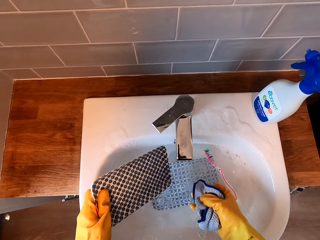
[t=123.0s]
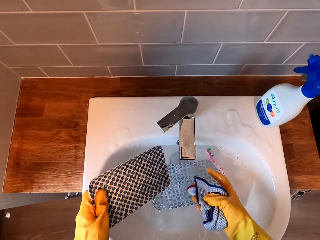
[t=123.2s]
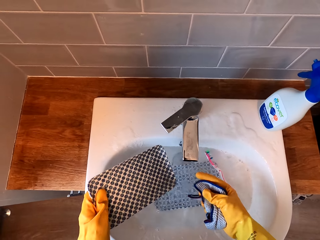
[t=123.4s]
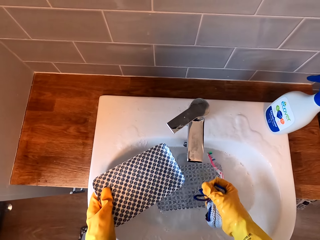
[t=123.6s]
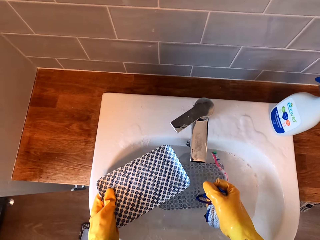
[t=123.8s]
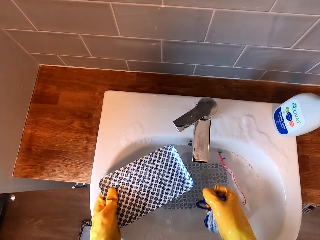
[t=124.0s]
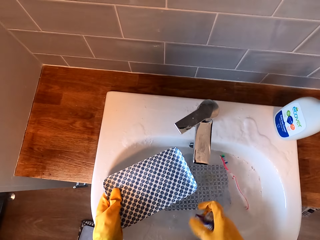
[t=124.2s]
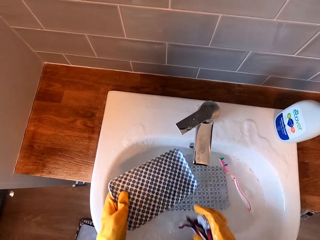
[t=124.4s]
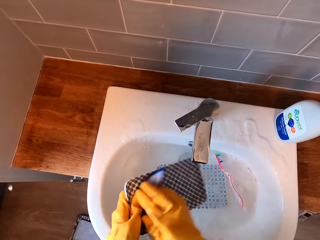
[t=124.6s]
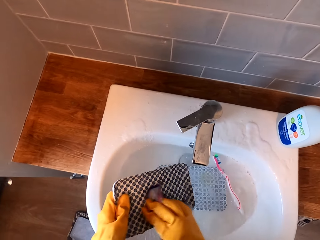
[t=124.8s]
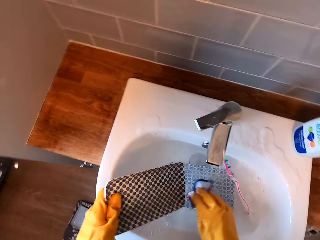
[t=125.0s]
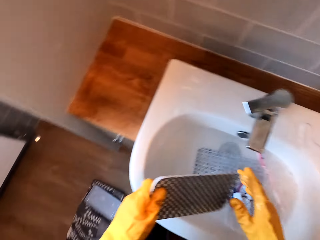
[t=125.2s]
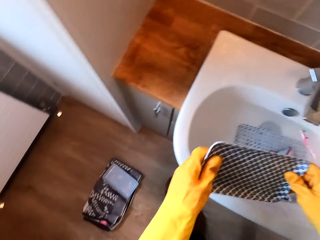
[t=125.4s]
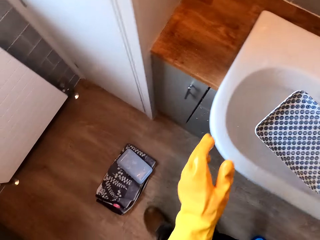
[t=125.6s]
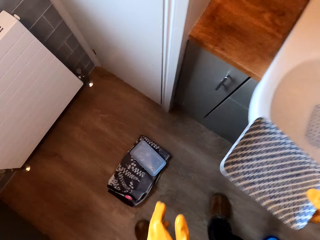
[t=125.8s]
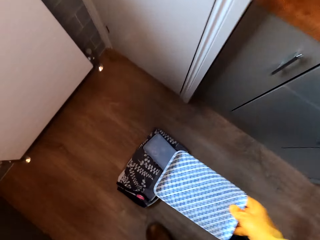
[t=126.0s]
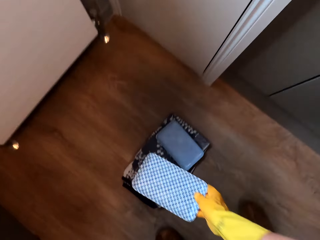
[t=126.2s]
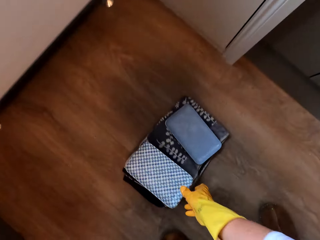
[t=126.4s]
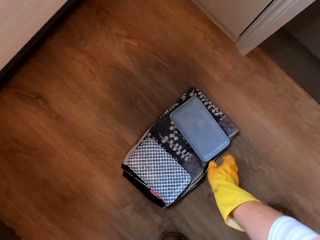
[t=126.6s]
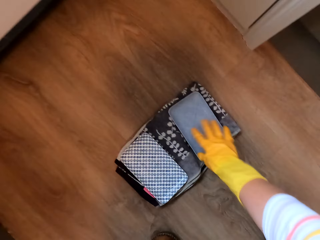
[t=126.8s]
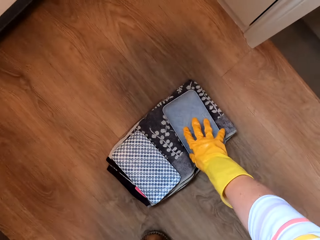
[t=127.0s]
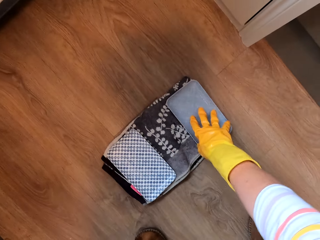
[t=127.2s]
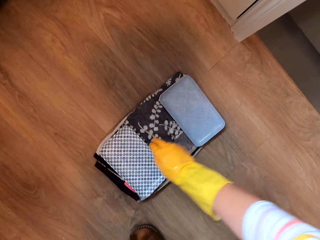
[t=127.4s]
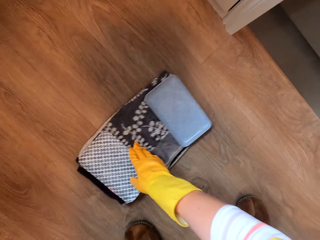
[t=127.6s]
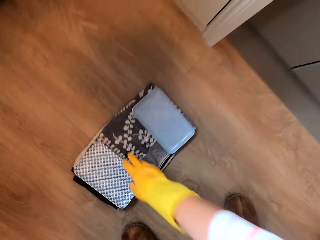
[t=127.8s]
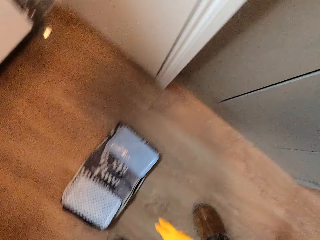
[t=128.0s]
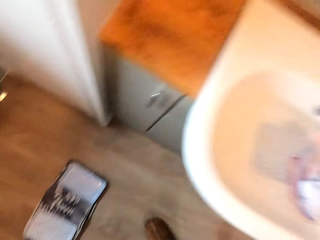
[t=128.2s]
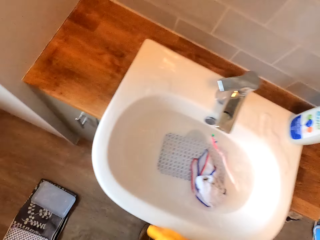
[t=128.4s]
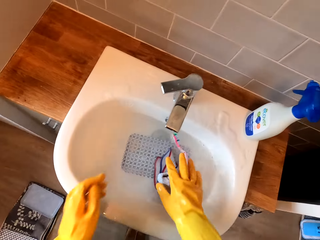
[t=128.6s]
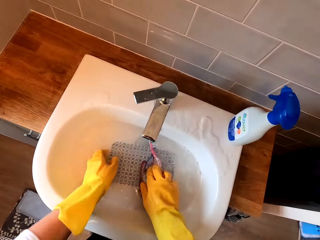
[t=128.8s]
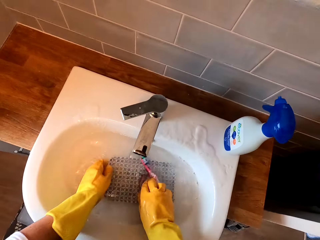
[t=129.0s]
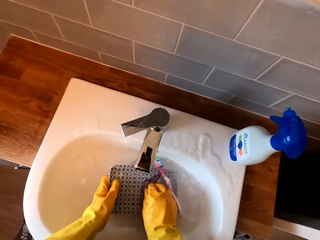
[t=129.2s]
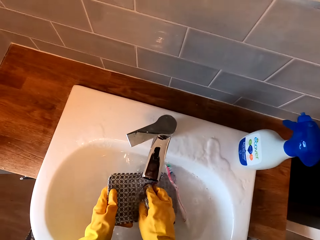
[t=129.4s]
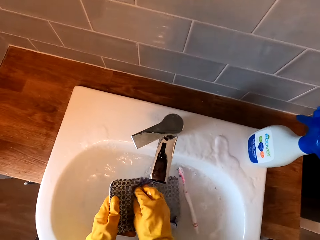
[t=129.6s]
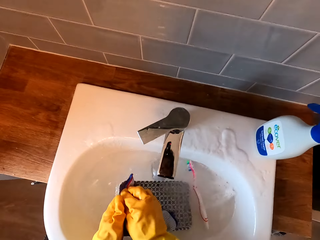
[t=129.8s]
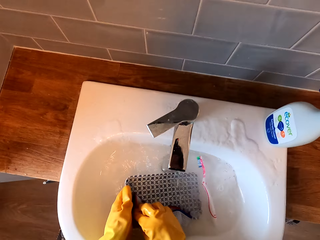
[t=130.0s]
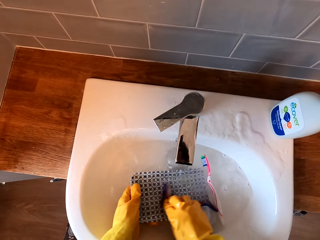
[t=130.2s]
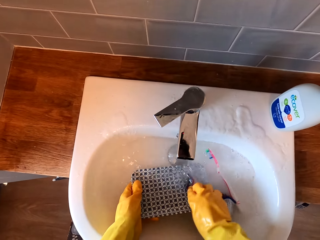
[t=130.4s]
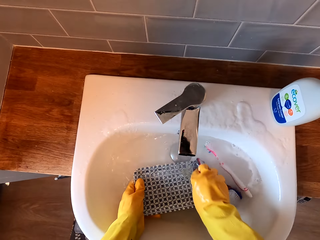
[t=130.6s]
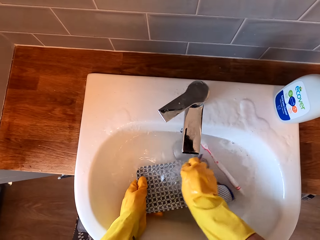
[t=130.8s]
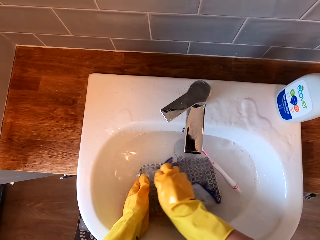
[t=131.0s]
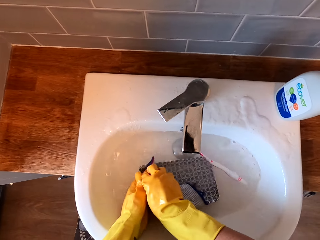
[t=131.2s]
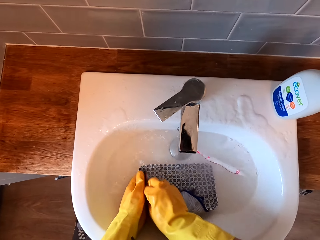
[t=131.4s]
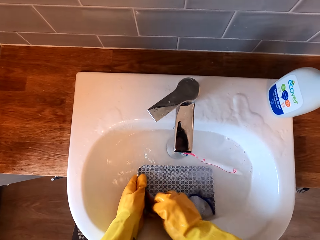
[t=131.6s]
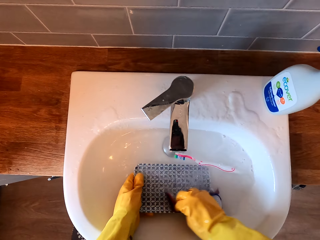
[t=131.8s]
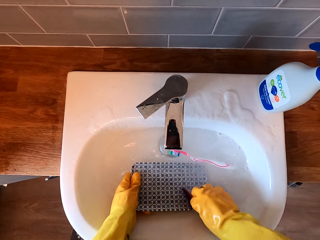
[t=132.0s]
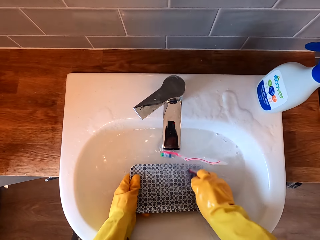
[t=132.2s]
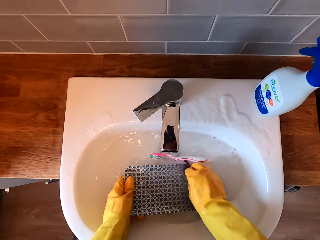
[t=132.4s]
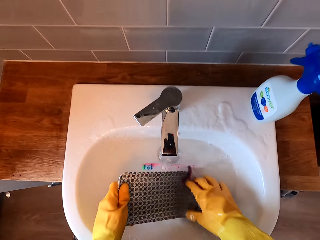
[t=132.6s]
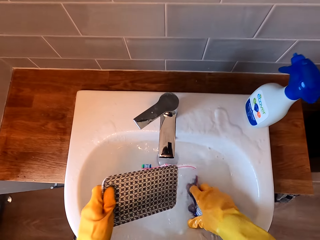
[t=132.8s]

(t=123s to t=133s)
The camera wearer squeezes a towel or cloth in a sink. They wipe on a tray. They drop the cloth. They hold the tray. They put the tray on the cloth. They align the tray on the cloth. They touch the cloth. They hold the cloth. They pick up the tray. They wash the tray in the sink.

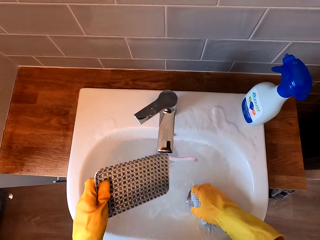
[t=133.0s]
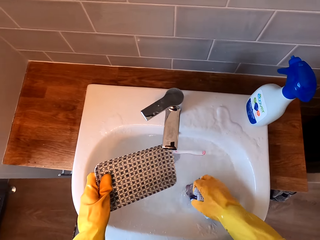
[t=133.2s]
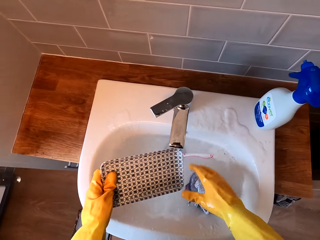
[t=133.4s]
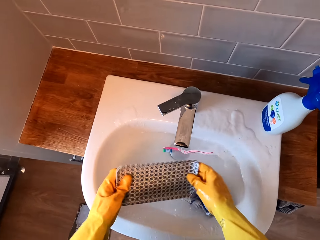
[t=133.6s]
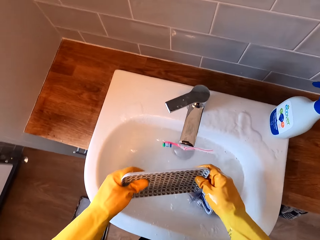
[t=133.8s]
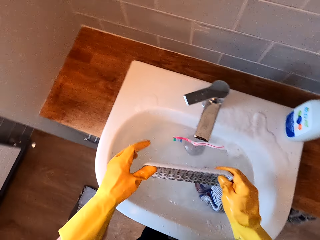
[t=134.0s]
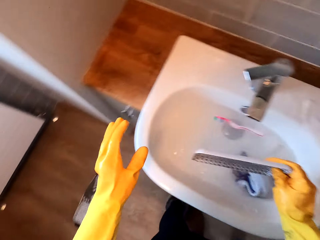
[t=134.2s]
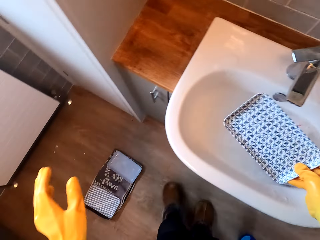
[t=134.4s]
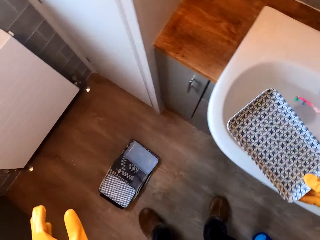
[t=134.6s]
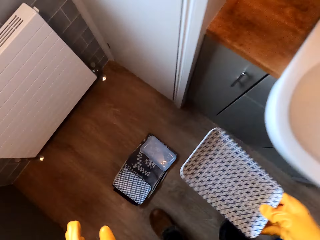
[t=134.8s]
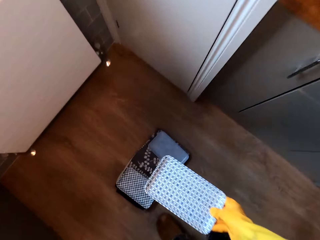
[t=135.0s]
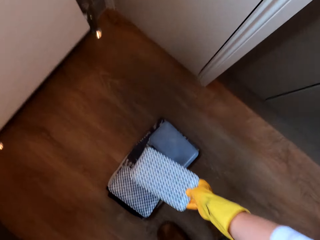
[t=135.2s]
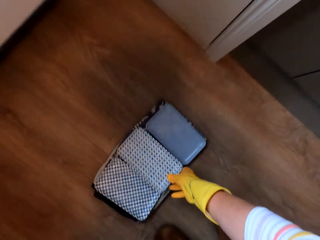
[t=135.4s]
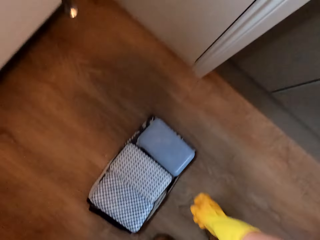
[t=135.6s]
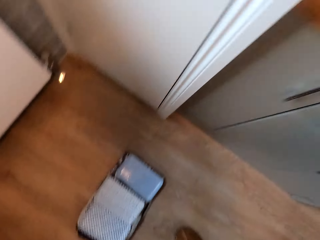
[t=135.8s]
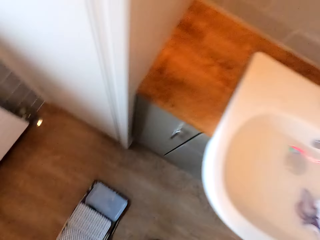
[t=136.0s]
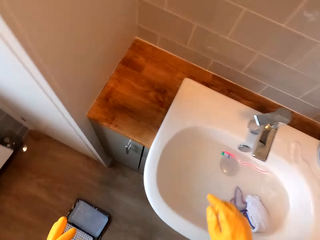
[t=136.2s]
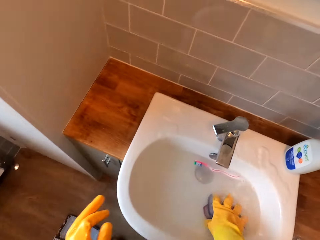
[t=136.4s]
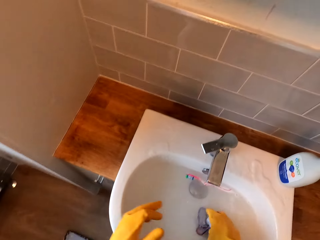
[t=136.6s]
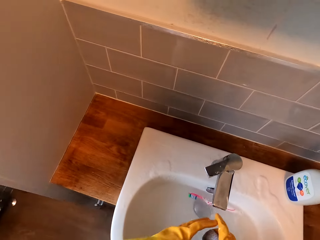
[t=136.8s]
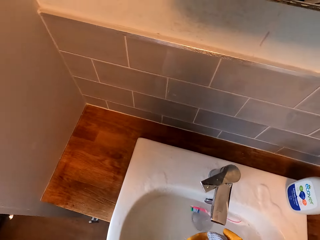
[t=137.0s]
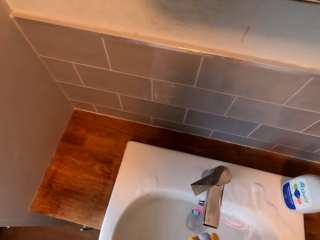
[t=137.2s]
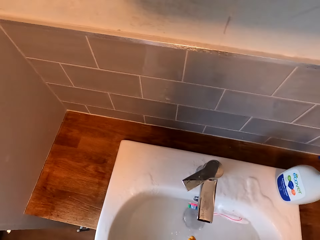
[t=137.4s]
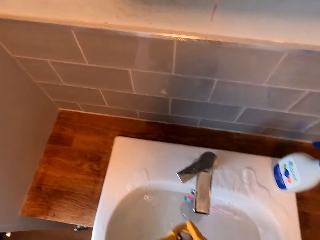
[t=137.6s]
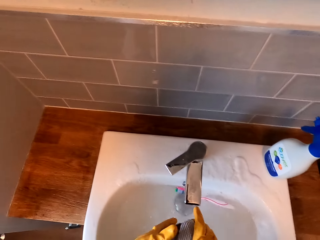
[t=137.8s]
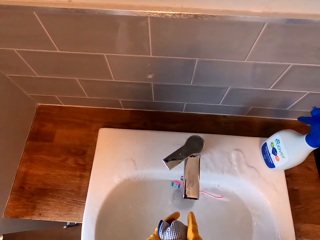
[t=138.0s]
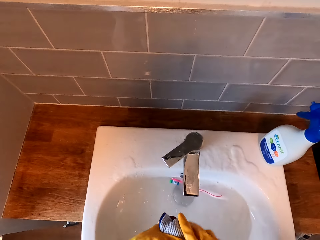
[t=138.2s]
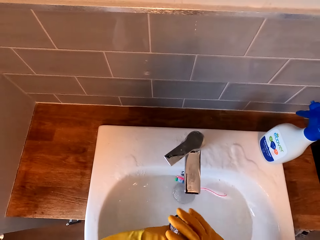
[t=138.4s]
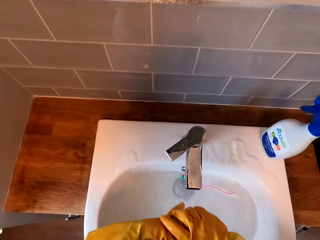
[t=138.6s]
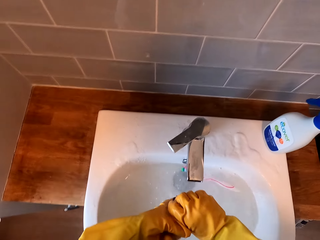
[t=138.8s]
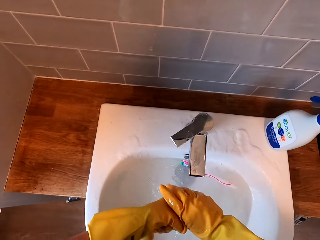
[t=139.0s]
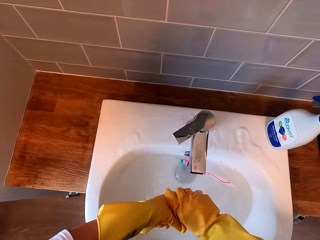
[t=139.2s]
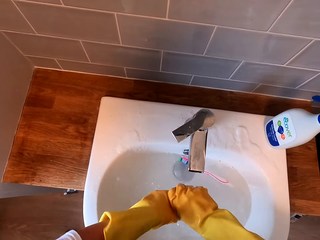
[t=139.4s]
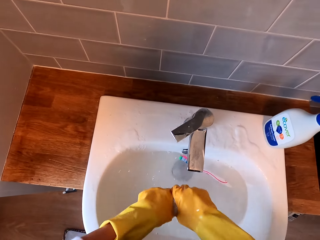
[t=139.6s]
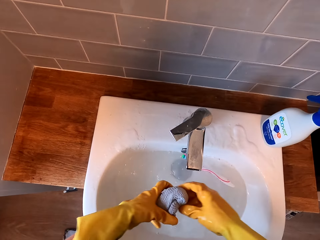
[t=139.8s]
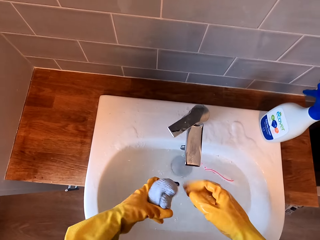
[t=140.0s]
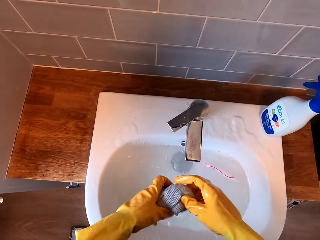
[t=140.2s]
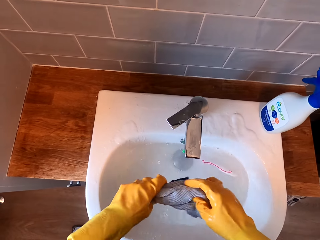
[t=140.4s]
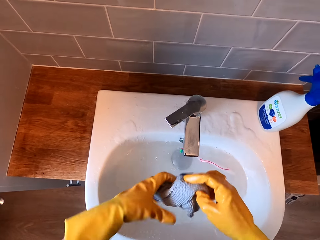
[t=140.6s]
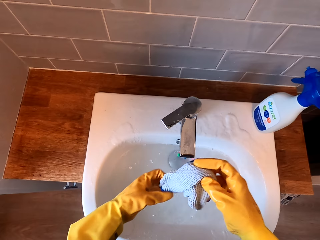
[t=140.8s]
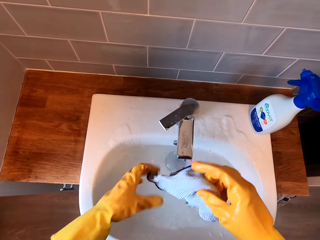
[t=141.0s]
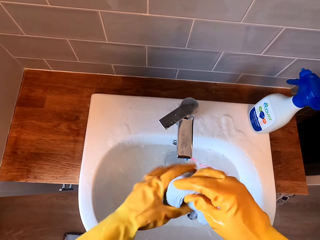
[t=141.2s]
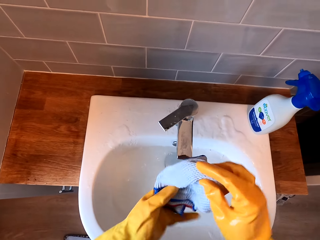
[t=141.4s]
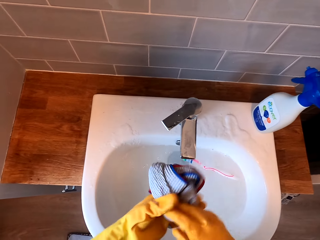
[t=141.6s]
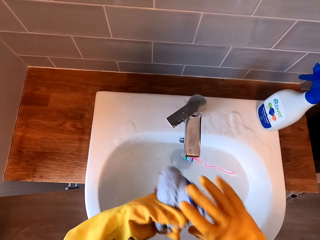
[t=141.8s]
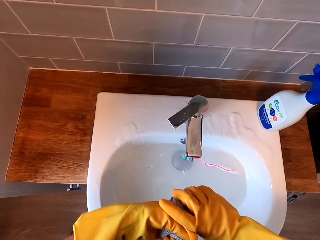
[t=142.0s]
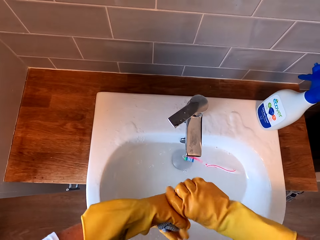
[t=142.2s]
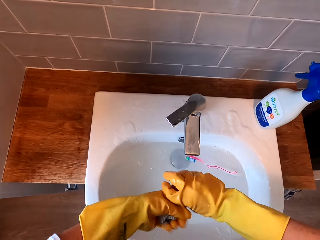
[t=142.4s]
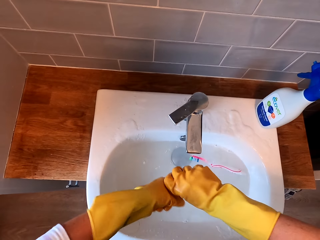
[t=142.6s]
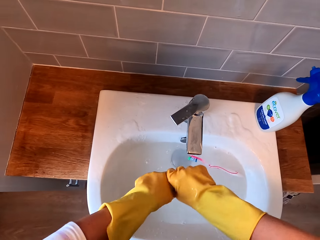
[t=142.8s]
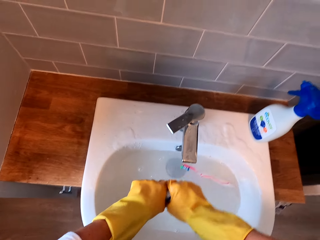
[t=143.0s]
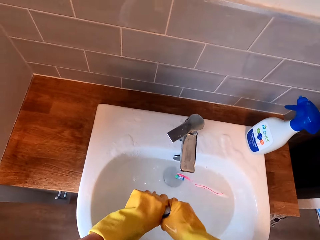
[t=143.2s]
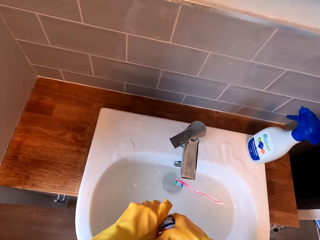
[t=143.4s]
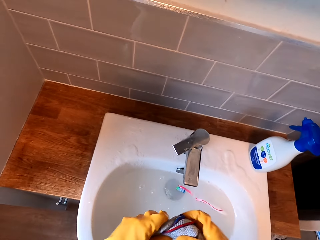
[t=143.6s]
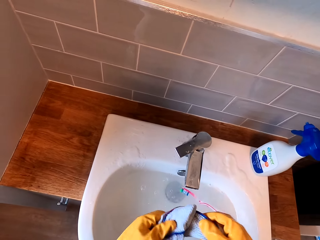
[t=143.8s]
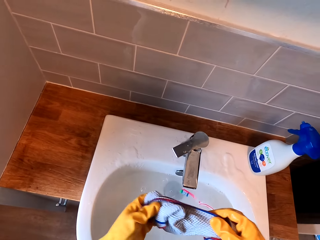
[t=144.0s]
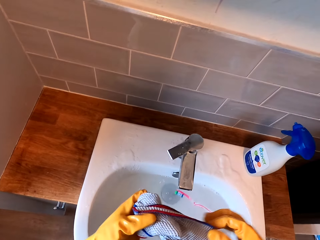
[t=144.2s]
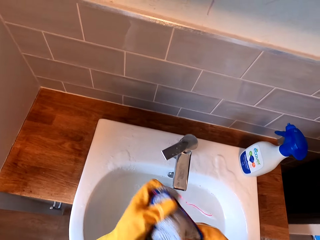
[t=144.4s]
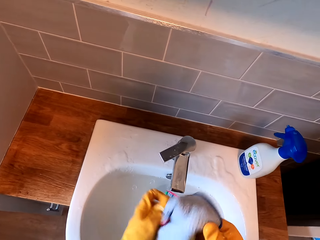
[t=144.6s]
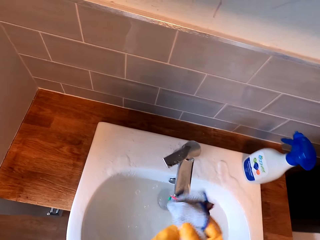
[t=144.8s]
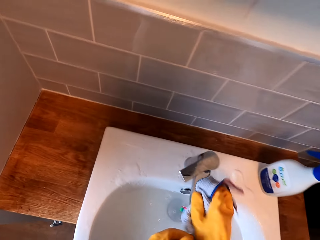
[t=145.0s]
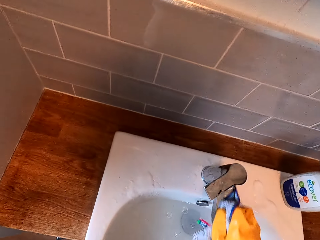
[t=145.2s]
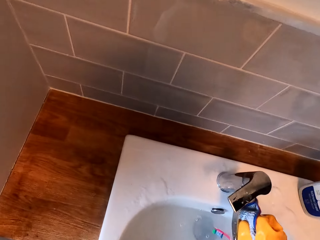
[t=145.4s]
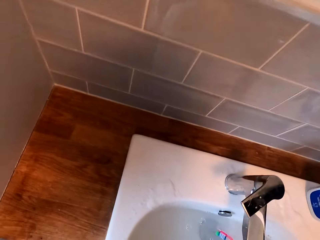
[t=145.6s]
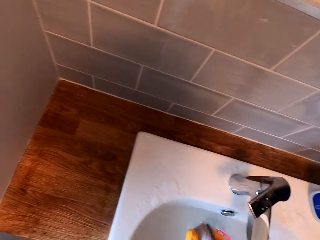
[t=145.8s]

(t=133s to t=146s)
The camera wearer lifts a tray. They drop a cloth. They hold the tray. They put the tray on the cloth. They pick up the cloth. They squeeze a towel or cloth in a sink. They hold the tray. They touch the cloth. They squeeze the cloth. They unfold the cloth. They wipe a tap using the towel.
